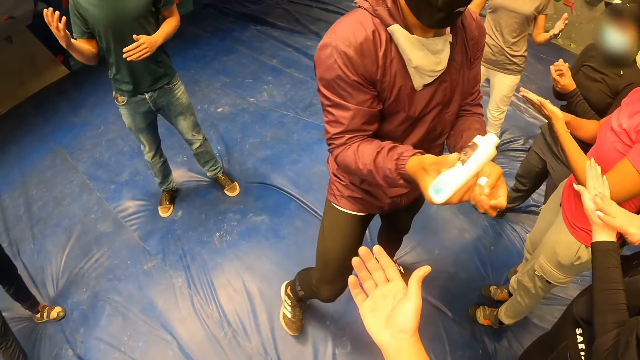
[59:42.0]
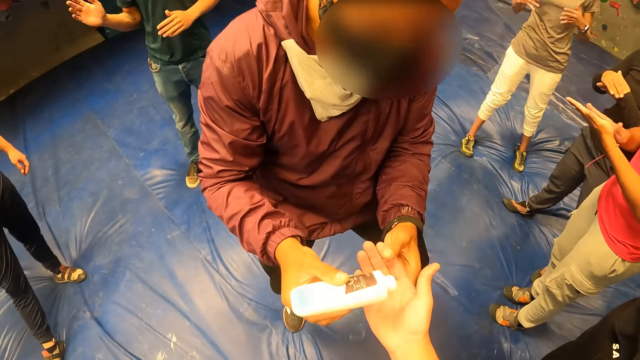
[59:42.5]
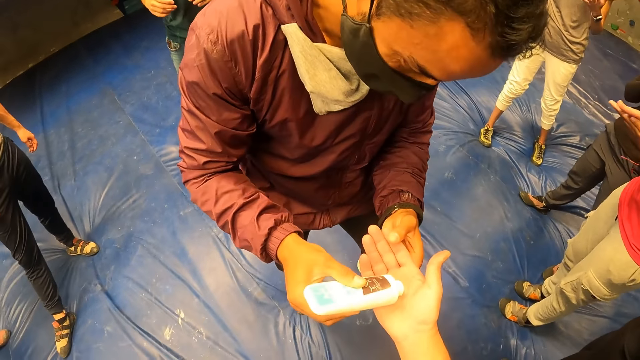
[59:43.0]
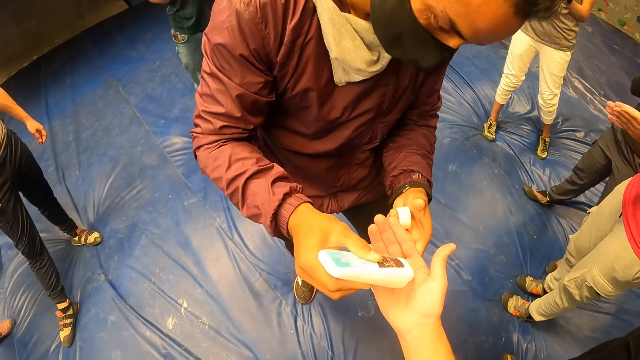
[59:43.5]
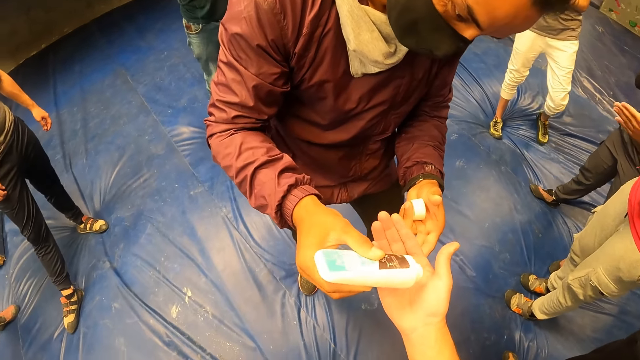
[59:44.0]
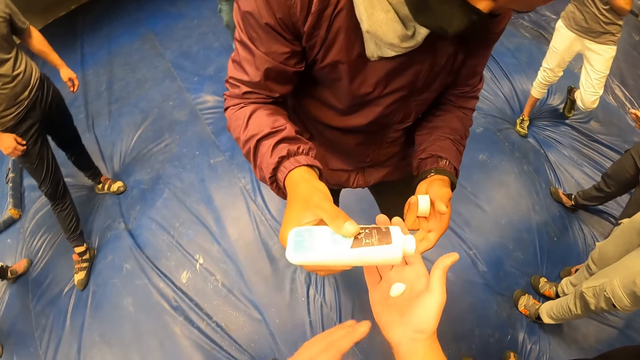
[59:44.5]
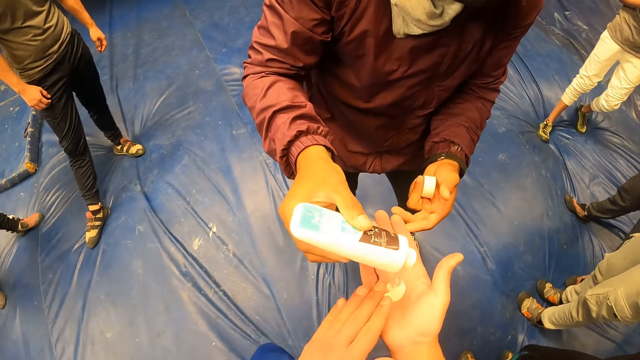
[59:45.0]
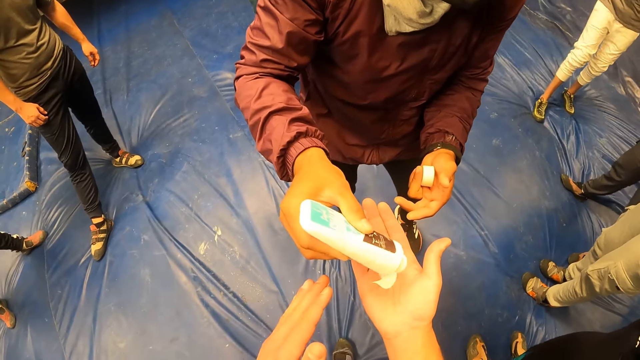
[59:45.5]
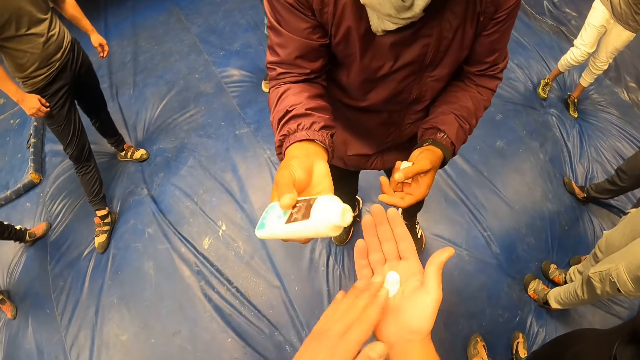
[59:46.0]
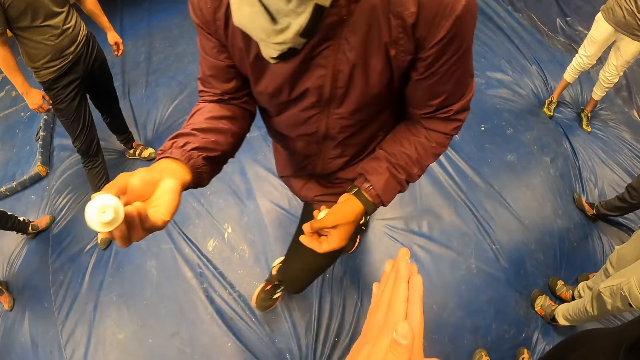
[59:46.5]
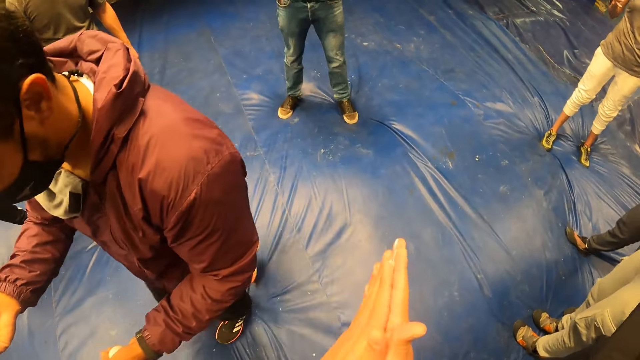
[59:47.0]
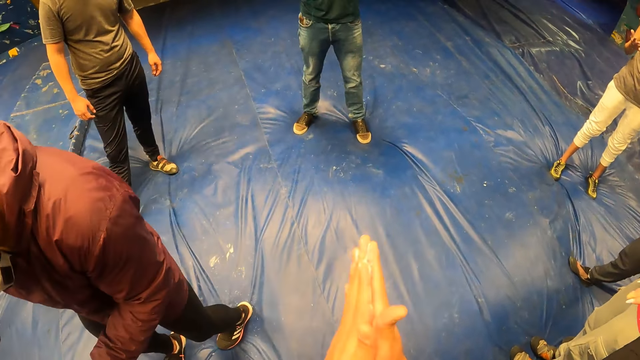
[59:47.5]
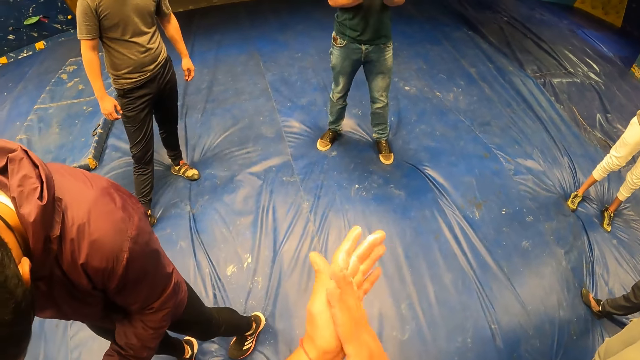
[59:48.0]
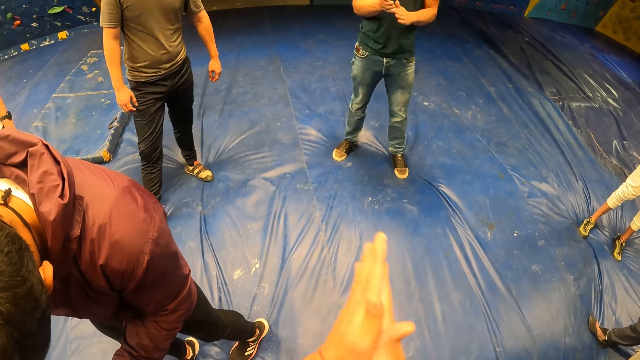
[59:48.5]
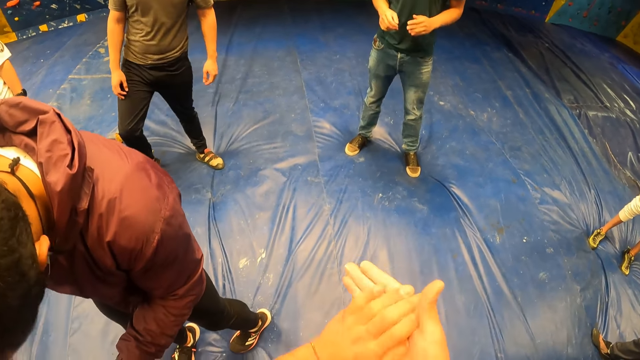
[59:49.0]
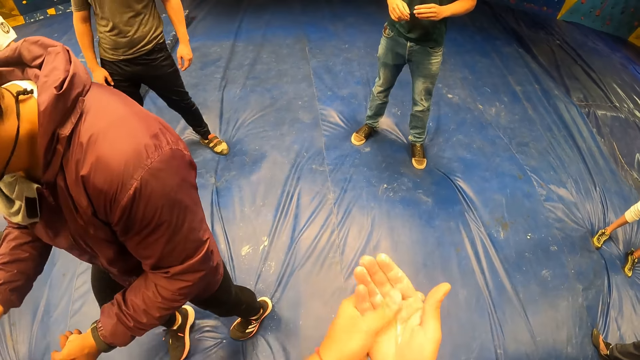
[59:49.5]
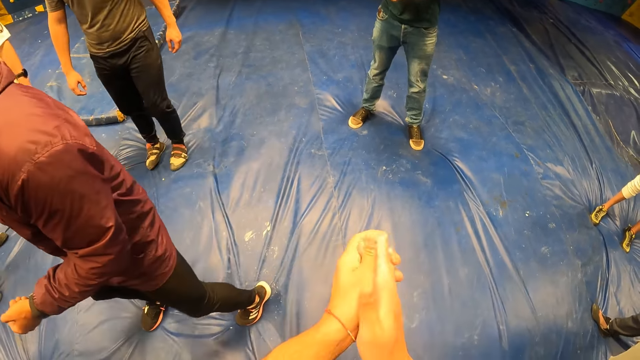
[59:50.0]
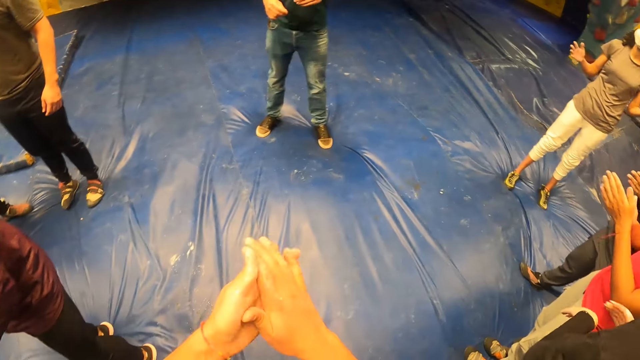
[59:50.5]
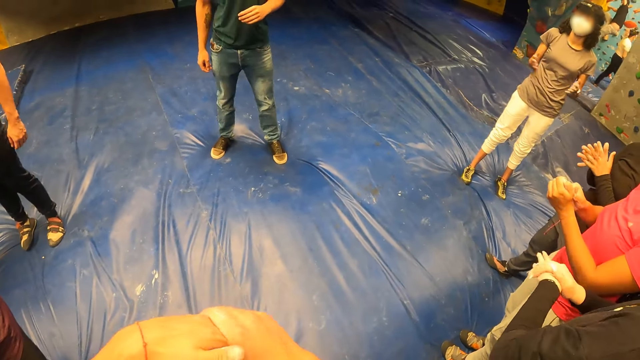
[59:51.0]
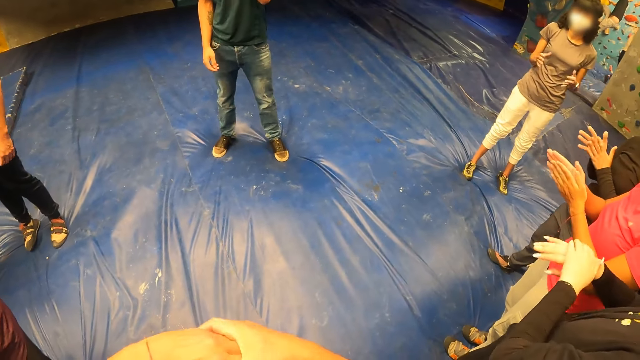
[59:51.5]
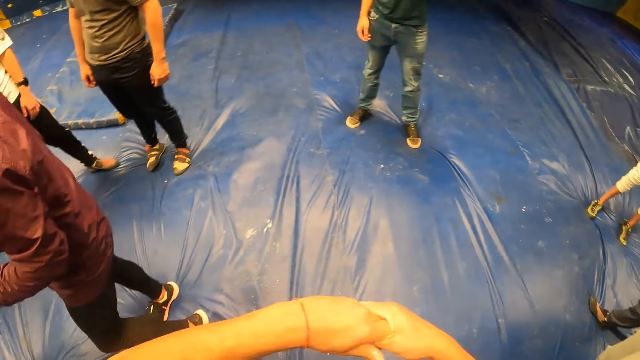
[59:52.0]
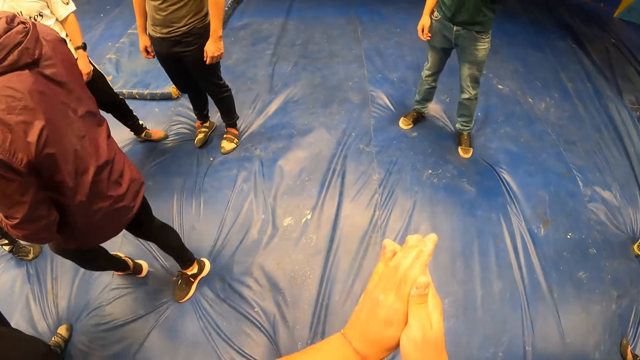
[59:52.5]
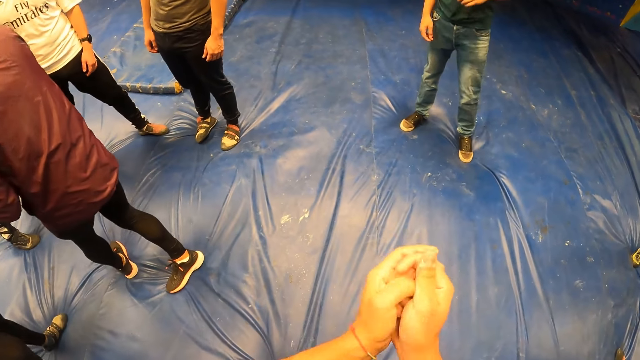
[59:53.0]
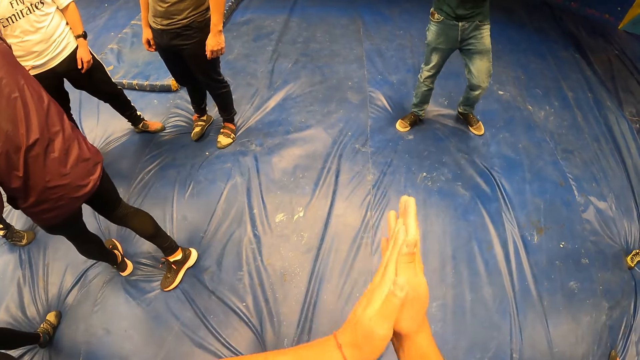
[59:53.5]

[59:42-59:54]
The camera wearer stretches his hand. The man applies liquid chalk or oil on the right palm of the camera wearer. The camera wearer rubs his palms against each other. The man walks past the camera wearer and puts the oil on the other people's hands.

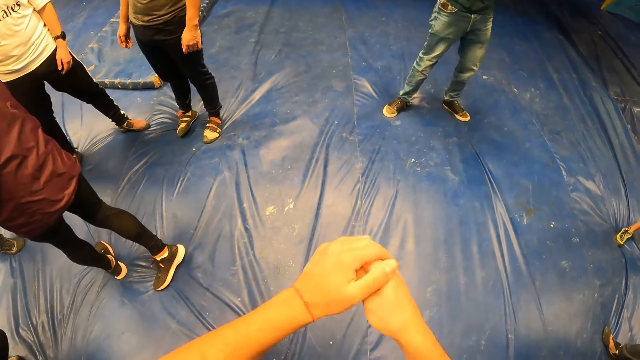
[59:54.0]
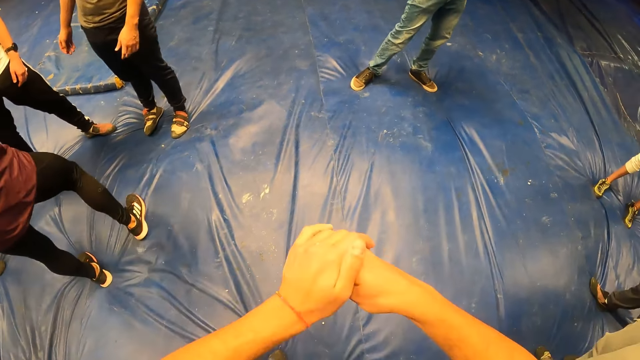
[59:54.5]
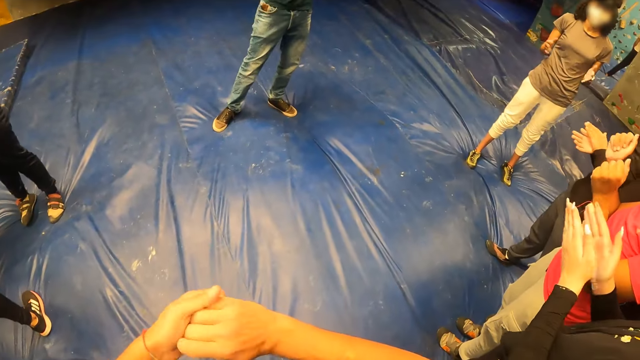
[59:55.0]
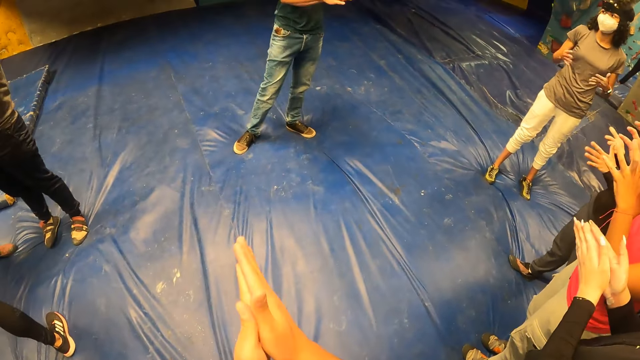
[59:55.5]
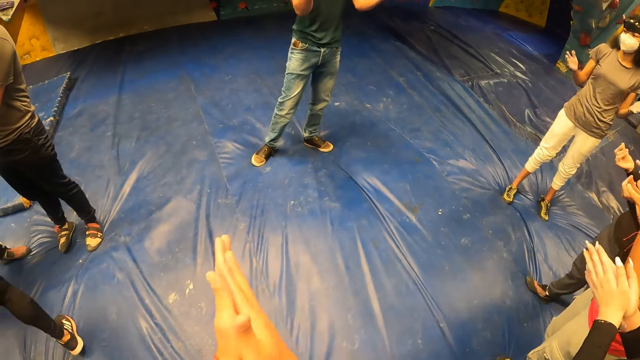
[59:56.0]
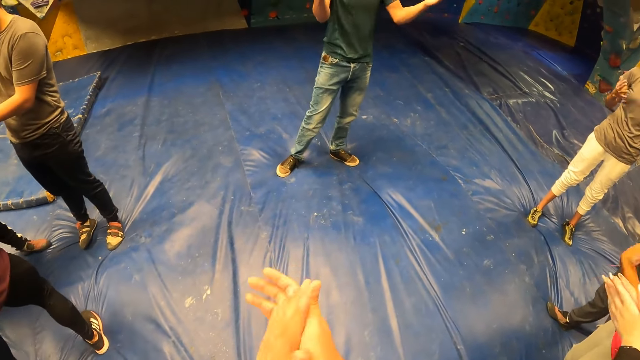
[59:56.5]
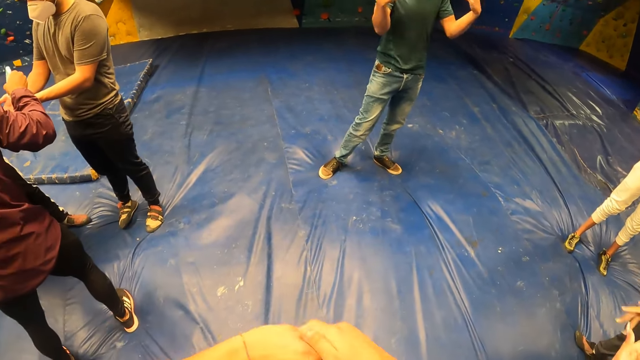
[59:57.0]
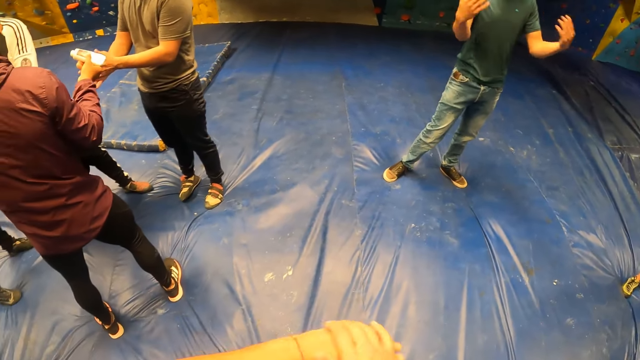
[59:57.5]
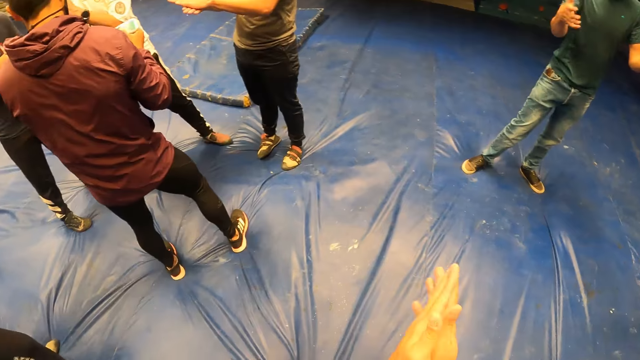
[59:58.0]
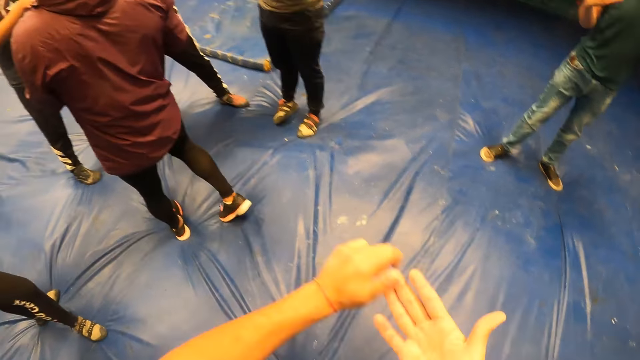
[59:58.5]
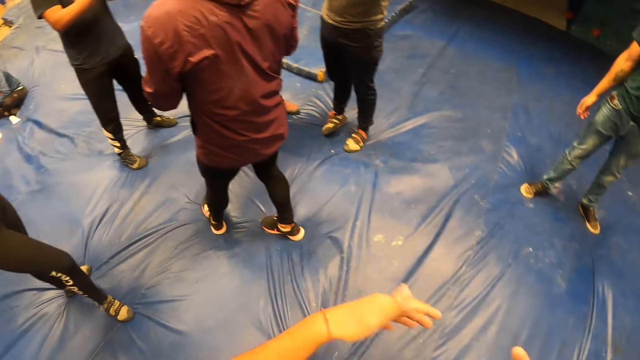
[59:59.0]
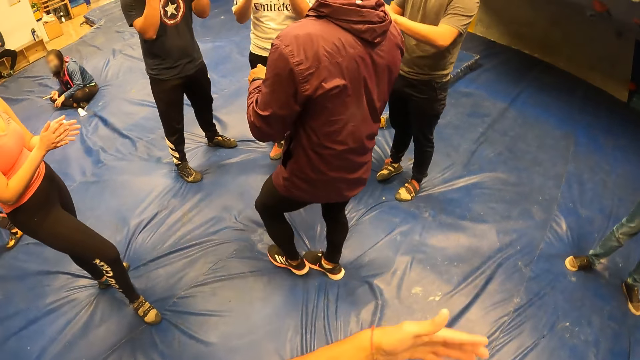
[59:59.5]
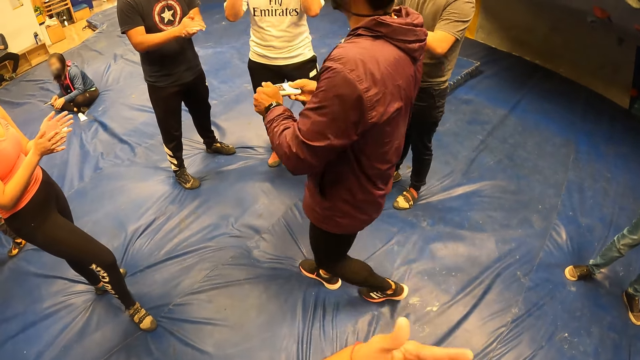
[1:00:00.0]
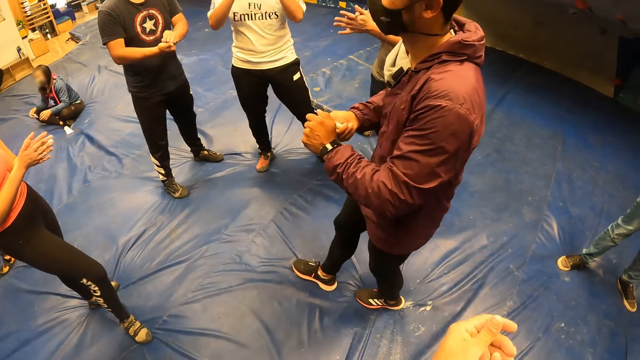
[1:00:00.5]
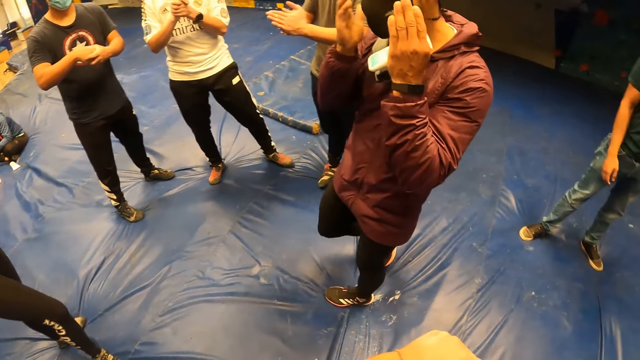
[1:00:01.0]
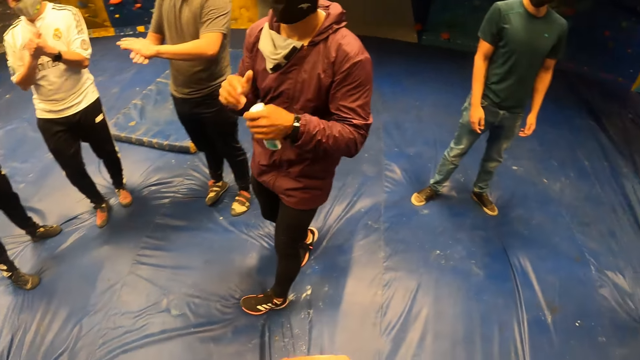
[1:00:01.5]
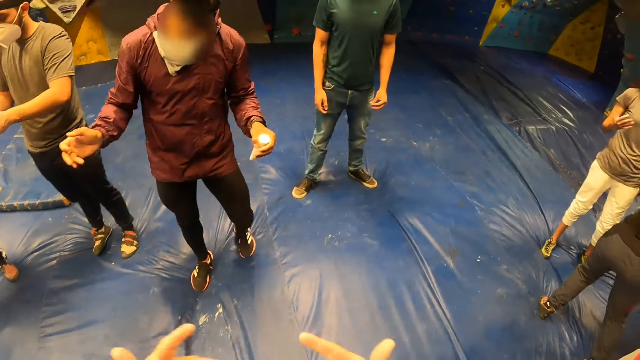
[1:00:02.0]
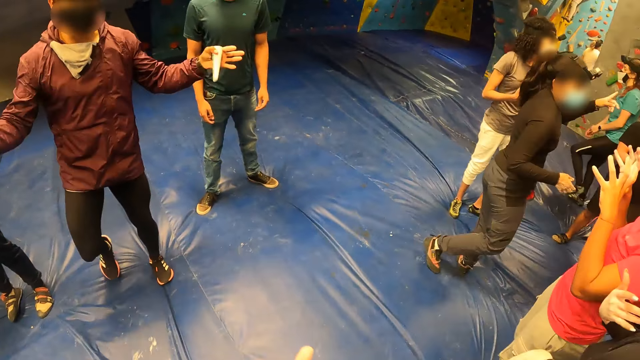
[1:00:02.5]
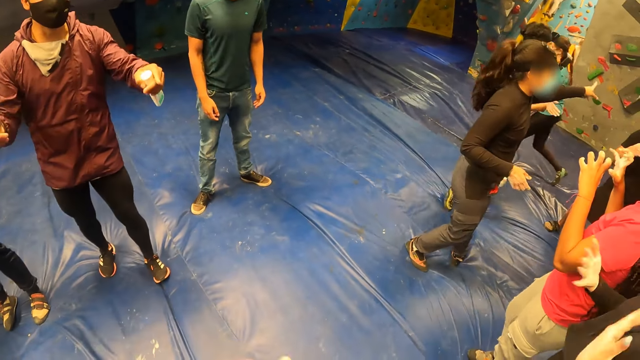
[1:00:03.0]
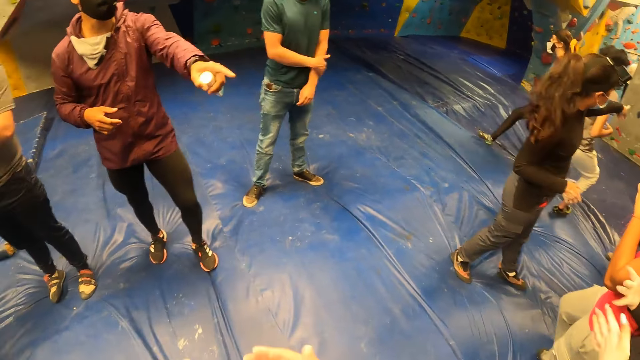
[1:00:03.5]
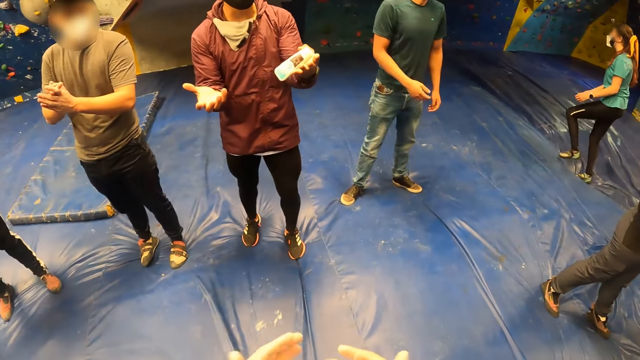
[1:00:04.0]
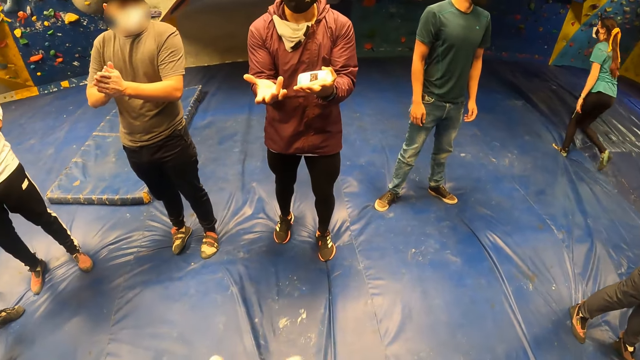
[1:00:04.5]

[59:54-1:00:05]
A man closes the tube, walks back and stretches his hand.
